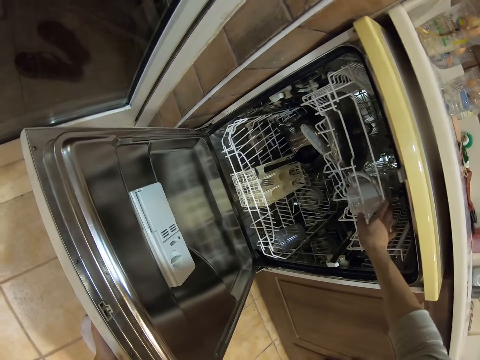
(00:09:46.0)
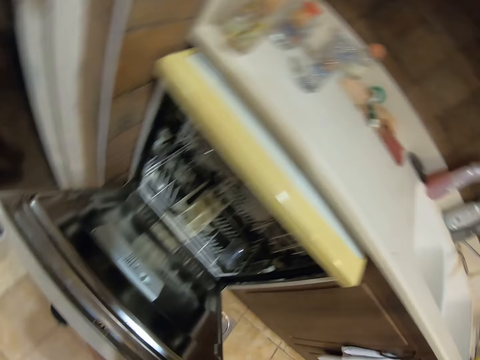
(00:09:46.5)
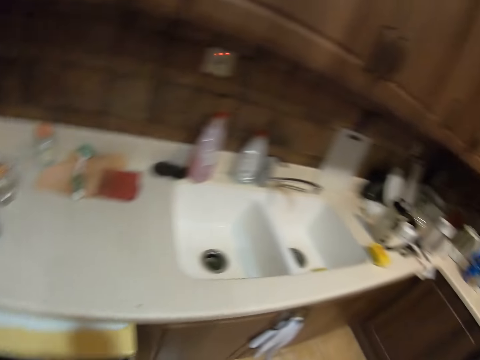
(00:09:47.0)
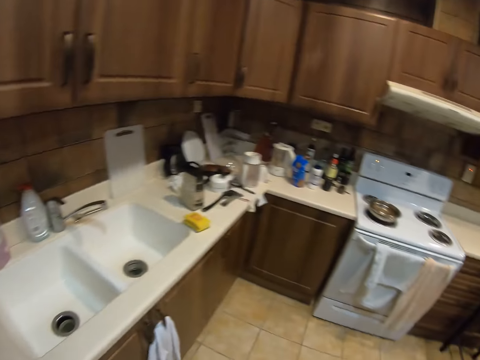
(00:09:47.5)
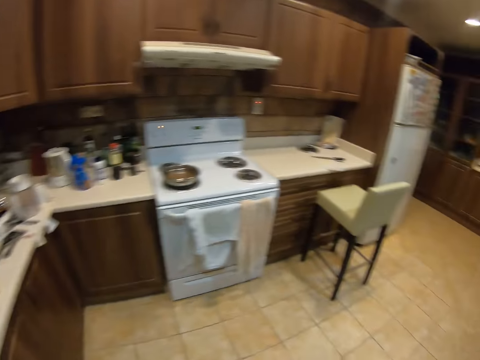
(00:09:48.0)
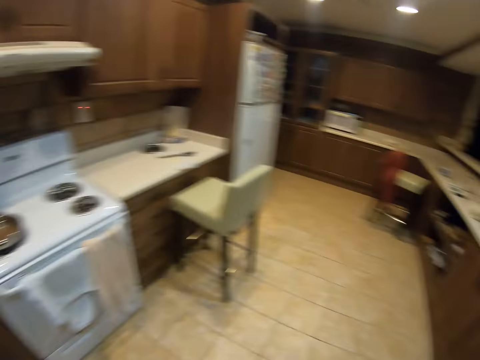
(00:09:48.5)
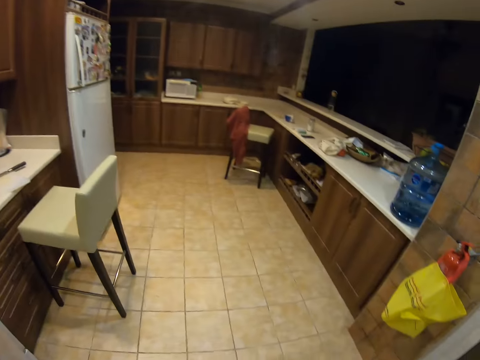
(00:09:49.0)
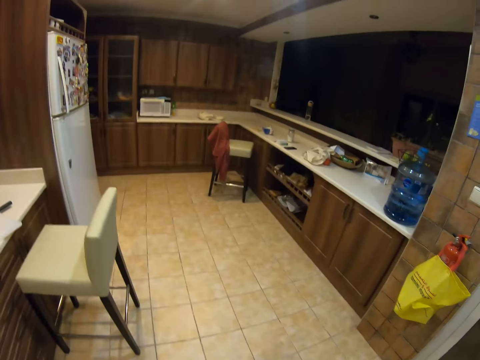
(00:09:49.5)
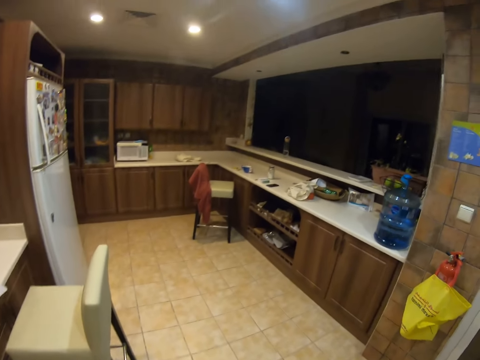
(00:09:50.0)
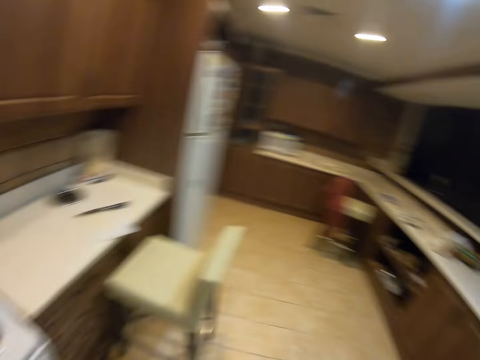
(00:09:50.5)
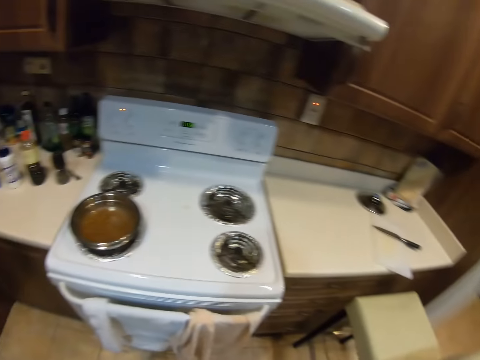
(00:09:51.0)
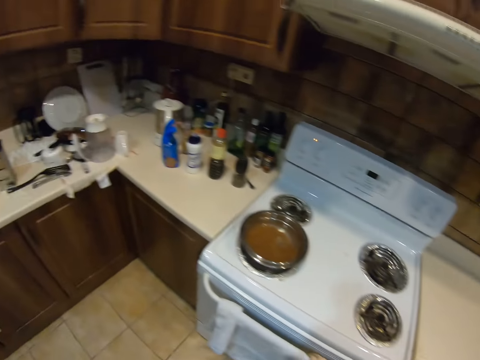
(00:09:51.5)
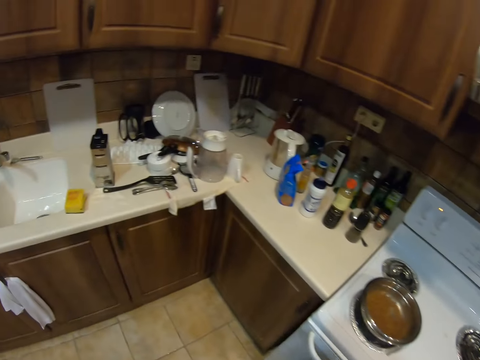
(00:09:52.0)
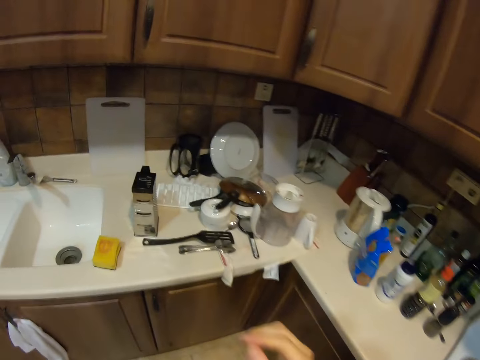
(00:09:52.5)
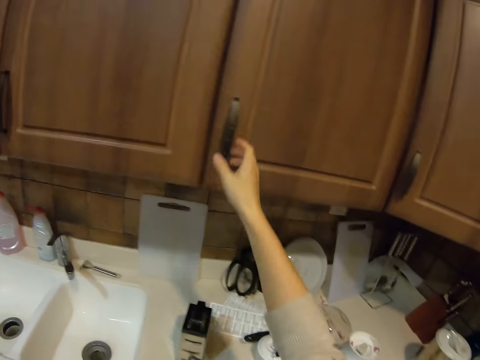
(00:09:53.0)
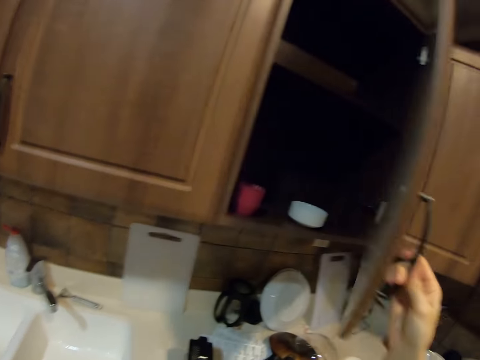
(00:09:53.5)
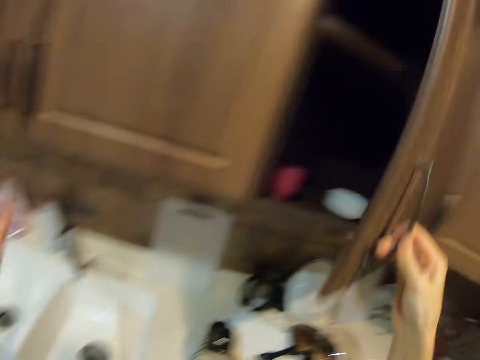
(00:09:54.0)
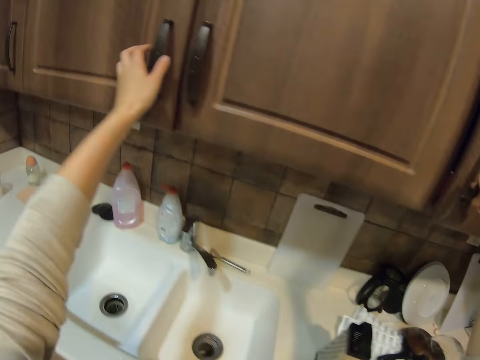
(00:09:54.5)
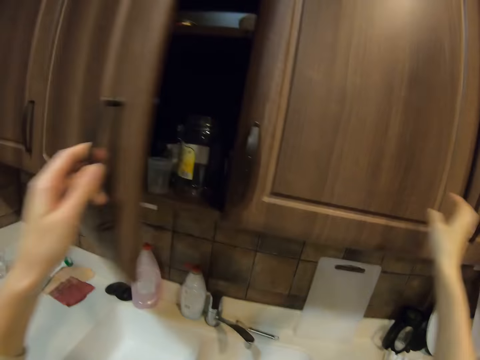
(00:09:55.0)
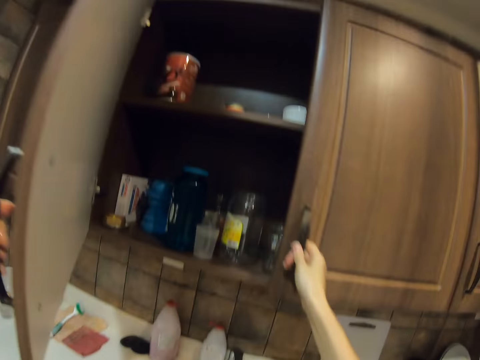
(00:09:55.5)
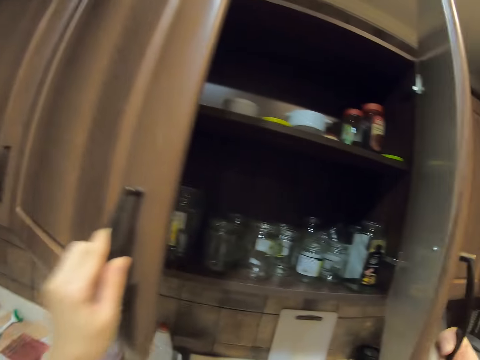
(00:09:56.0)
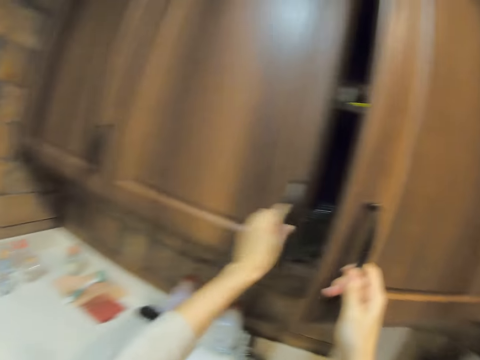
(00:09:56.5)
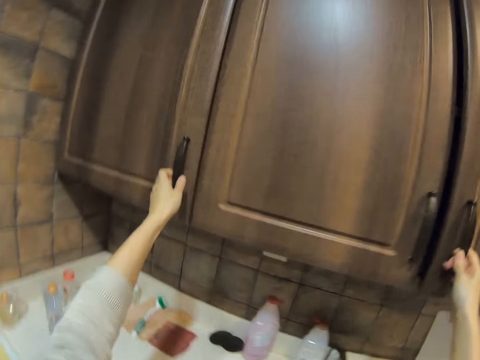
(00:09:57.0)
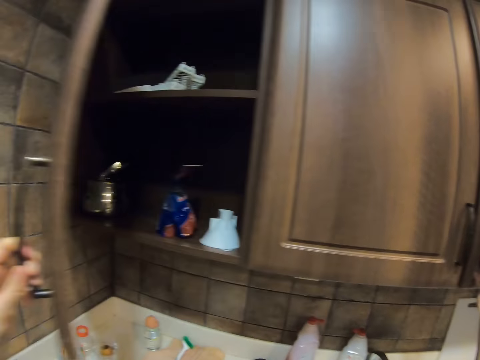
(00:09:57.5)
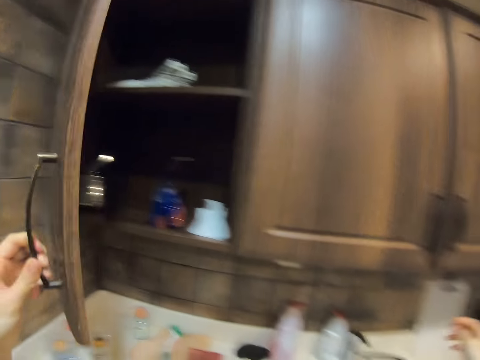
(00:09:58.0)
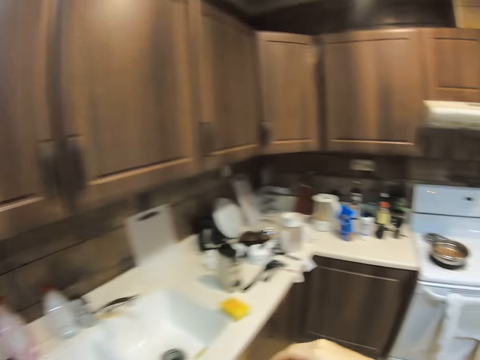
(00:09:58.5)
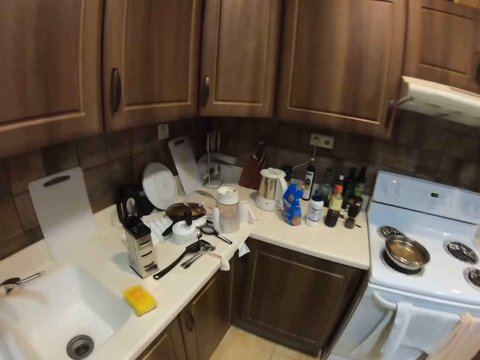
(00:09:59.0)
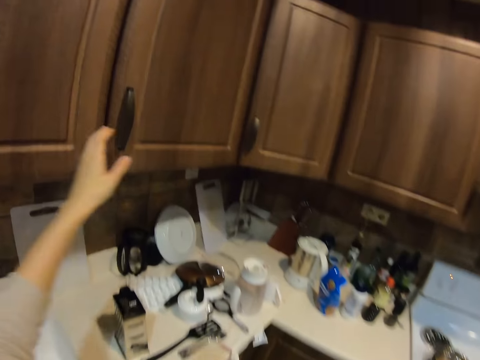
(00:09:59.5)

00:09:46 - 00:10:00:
The camera wearer rises up. They close the dishwasher. They look around. They turn around. They move towards the cupboard or cabinet. They open the cabinet with the right hand. They close the cabinet with the right hand. They open the cabinet with the left hand. They open the cabinet with the right hand. They close the cabinet with both hands. They open the cabinet with the left hand. They close the cabinet with the left hand. They look around. They move towards the cupboard.

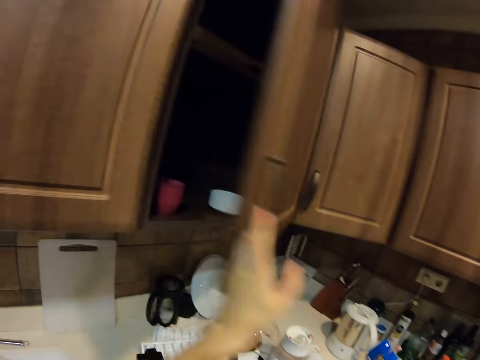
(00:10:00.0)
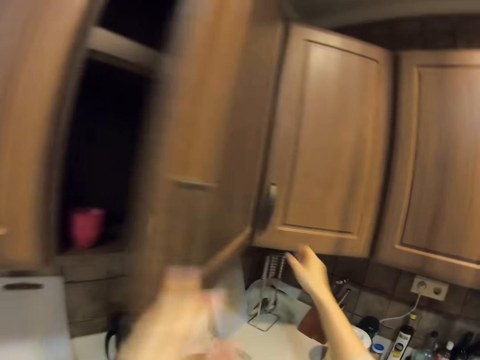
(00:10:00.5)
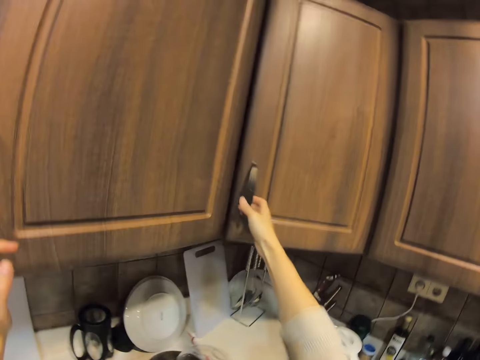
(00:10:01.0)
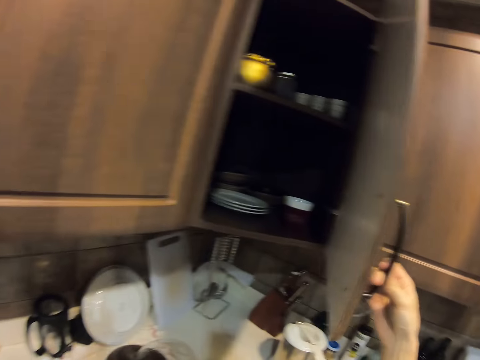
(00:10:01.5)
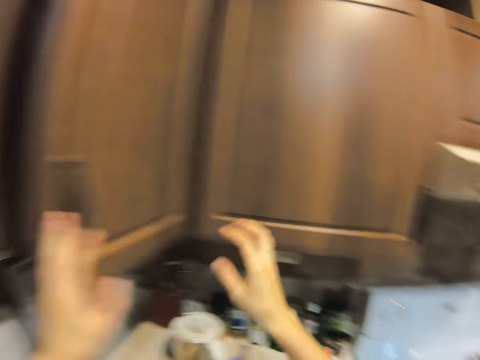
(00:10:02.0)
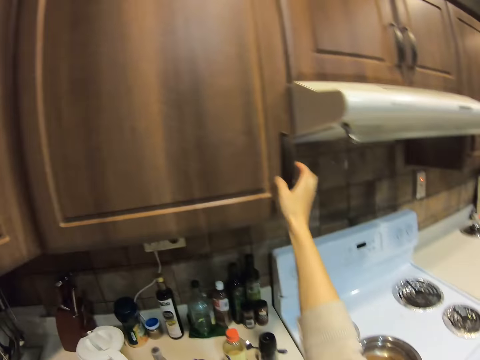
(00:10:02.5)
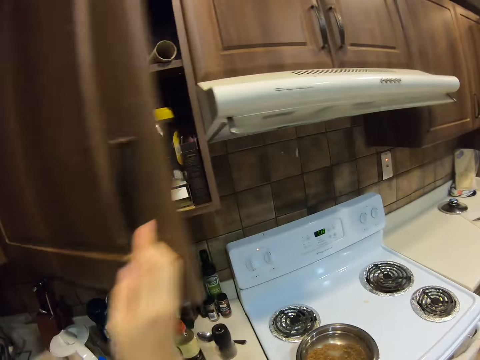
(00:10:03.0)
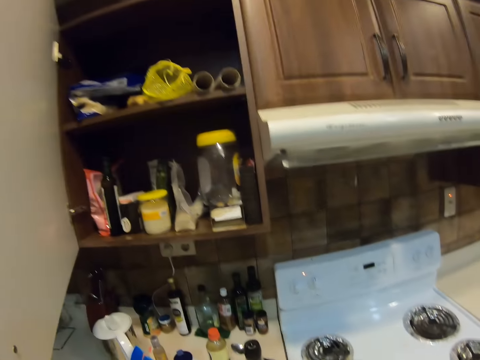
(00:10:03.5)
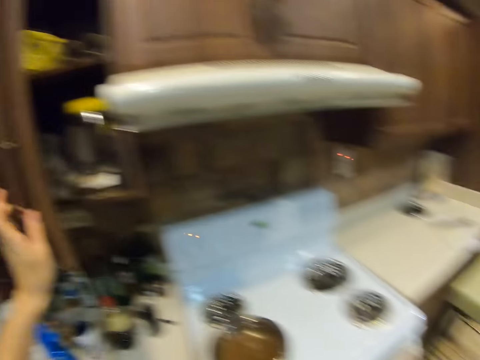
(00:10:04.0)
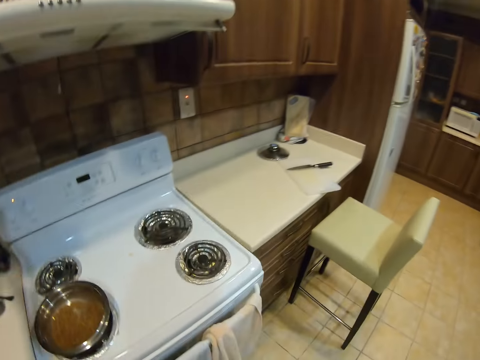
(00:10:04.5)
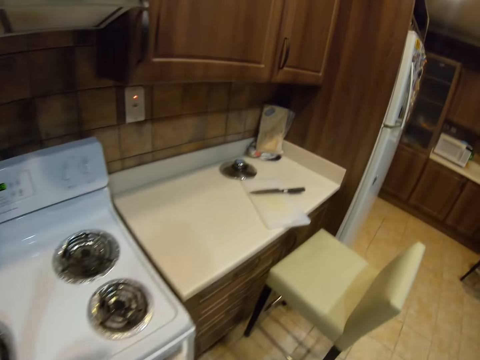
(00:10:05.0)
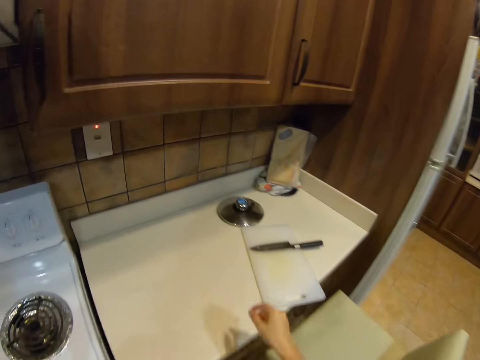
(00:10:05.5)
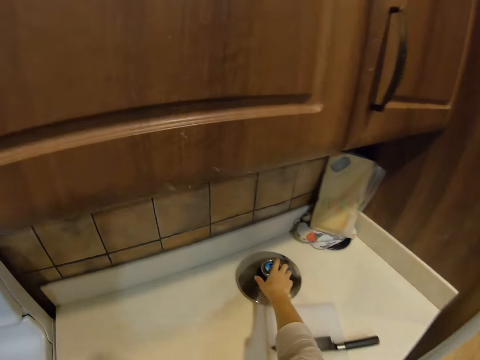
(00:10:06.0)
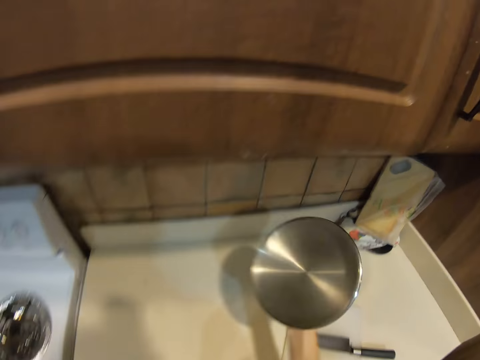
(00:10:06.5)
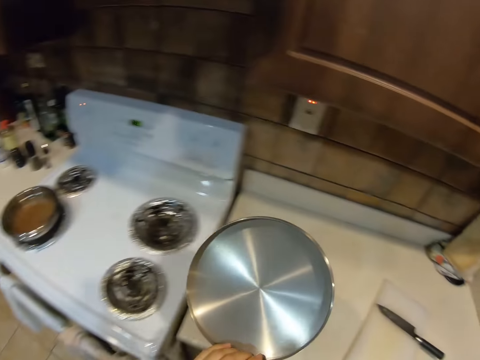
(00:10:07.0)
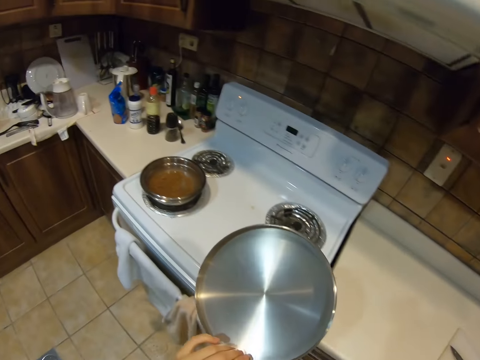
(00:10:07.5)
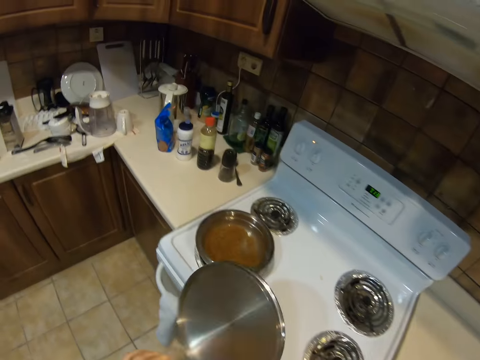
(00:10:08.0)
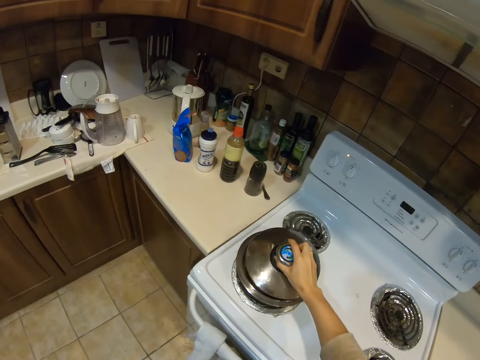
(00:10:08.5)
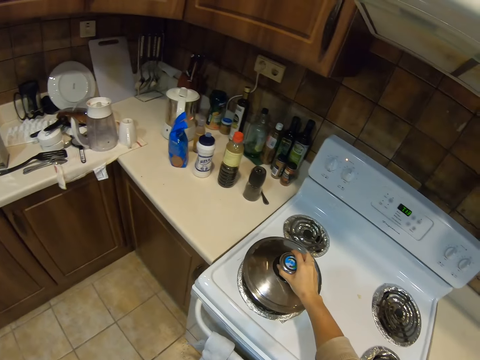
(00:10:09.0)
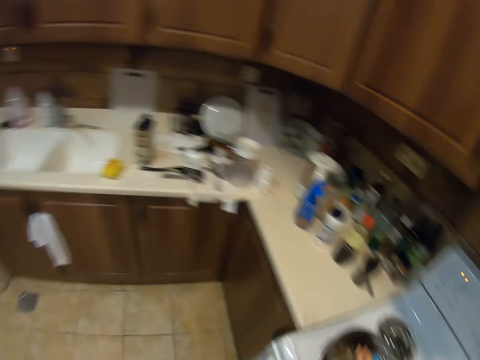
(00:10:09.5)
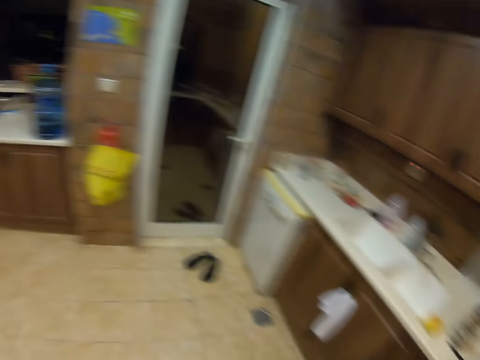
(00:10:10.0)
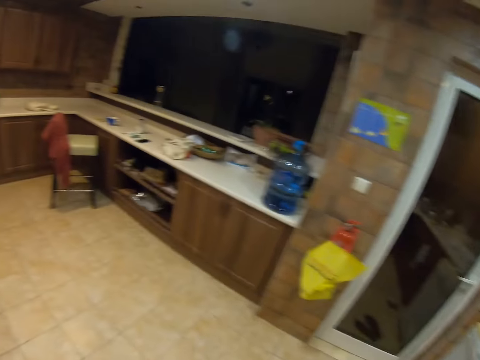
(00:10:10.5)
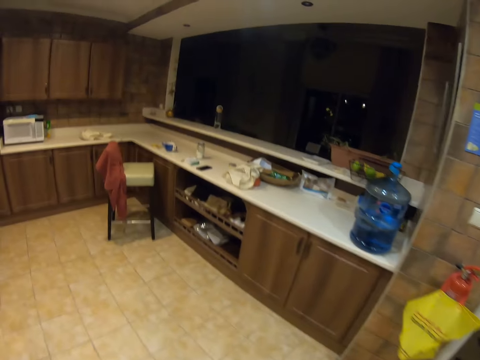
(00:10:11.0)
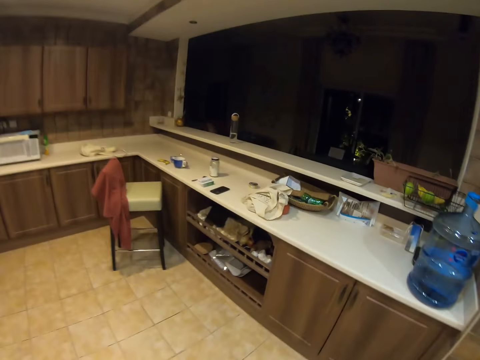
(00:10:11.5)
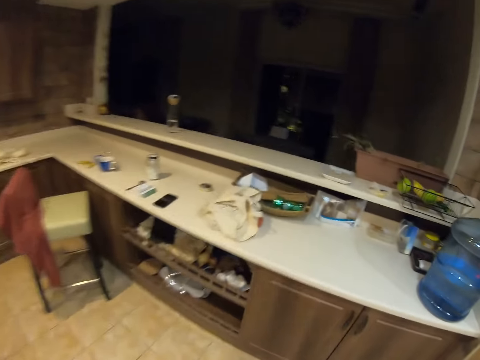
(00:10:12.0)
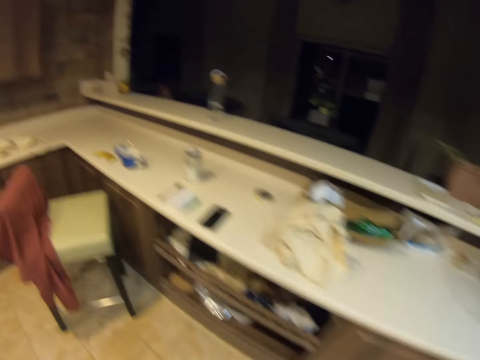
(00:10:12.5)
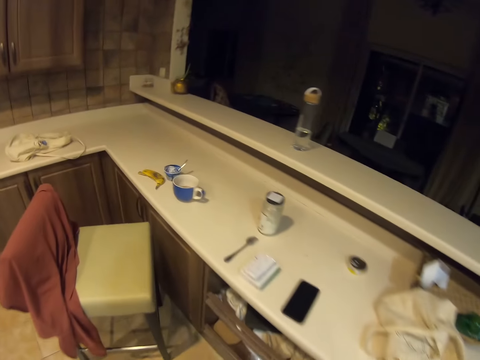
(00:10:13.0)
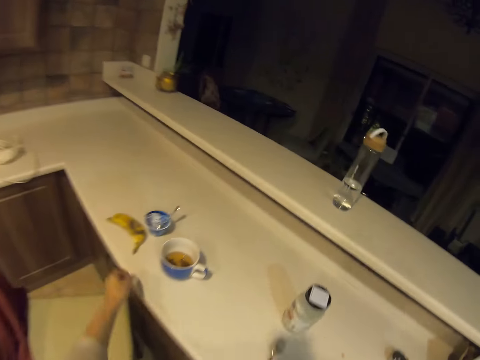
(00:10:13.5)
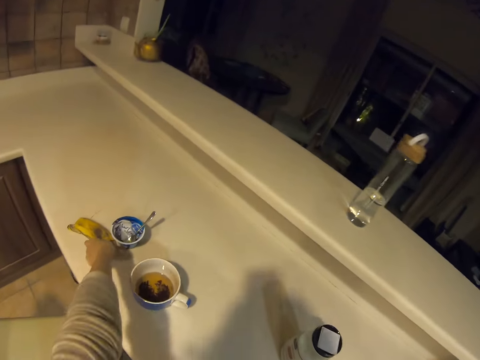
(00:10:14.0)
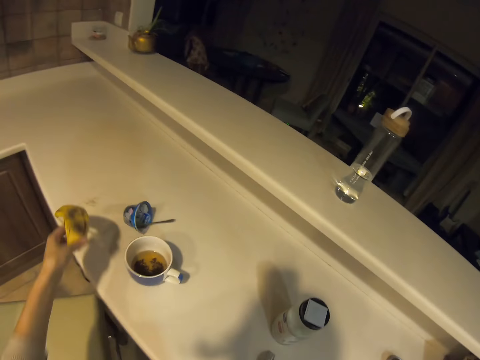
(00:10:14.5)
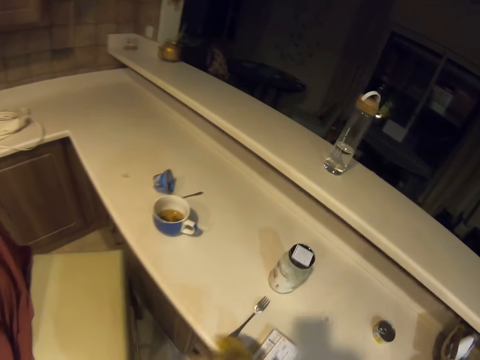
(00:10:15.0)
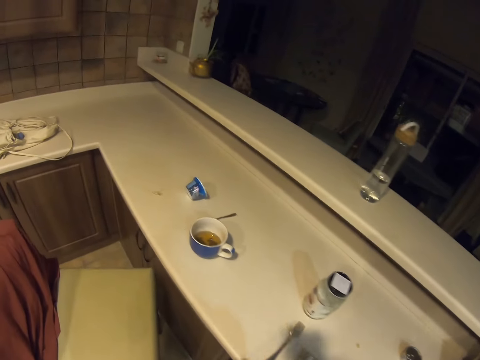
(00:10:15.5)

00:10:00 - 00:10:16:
The camera wearer opens the cabinet with the left hand. They close the cabinet with the left hand. They open the cabinet with the right hand. They close the cabinet with the left hand. They open the cabinet with the right hand. They close the cabinet with the left hand. They move towards the countertop. They pick up a cooking pot lid from the countertop. They move around. They hold the lid on the right hand. They cover a pot with the lid. They turn around. They look around. They walk towards the countertop. They pick up banana peels from the countertop.
